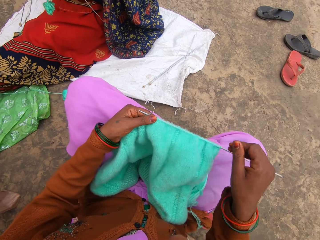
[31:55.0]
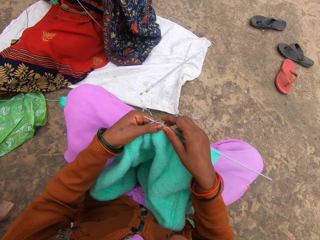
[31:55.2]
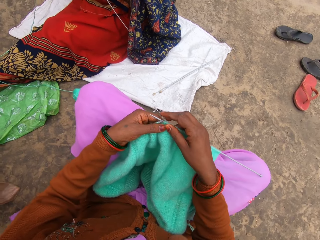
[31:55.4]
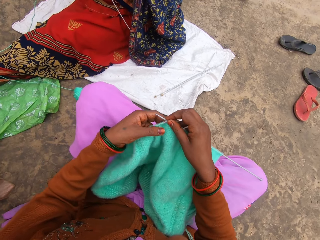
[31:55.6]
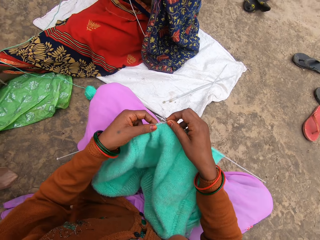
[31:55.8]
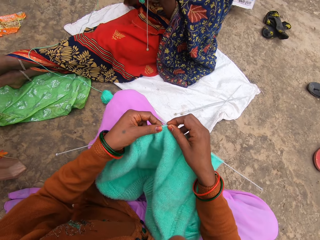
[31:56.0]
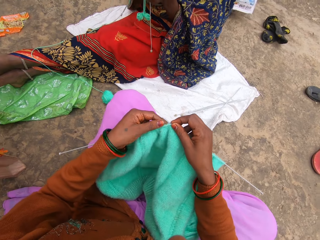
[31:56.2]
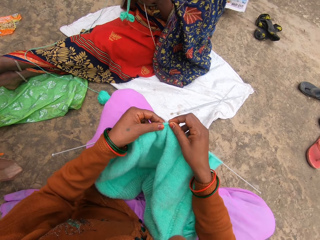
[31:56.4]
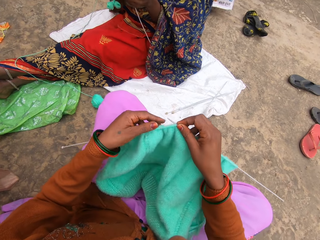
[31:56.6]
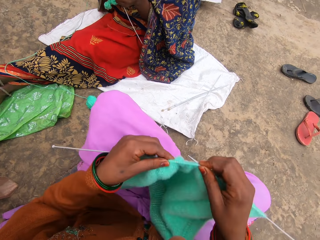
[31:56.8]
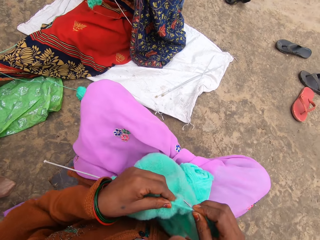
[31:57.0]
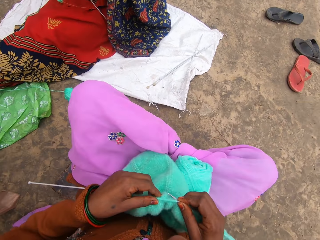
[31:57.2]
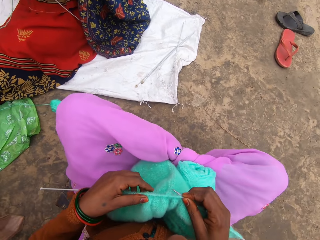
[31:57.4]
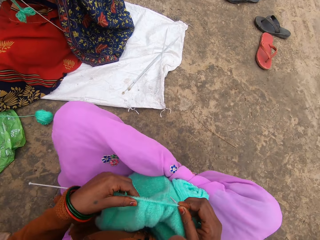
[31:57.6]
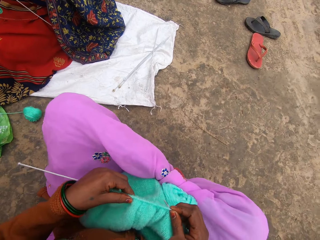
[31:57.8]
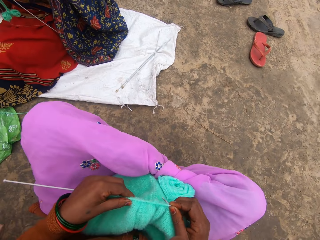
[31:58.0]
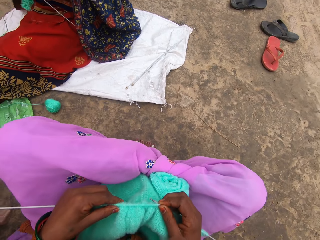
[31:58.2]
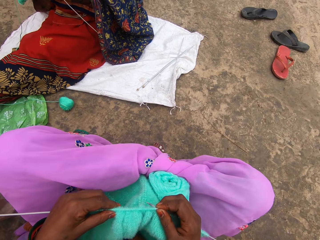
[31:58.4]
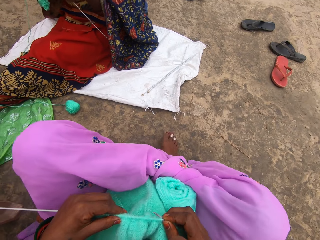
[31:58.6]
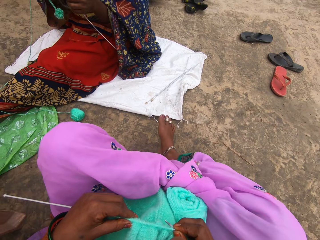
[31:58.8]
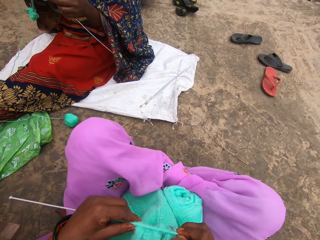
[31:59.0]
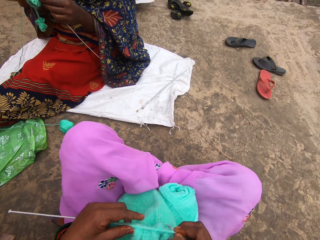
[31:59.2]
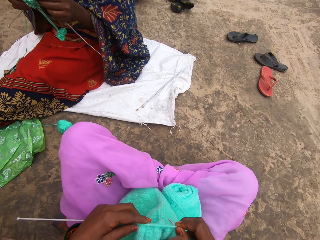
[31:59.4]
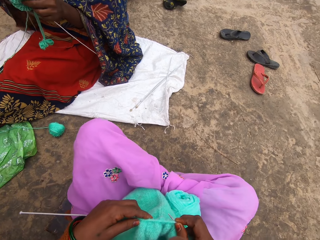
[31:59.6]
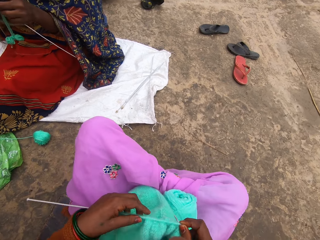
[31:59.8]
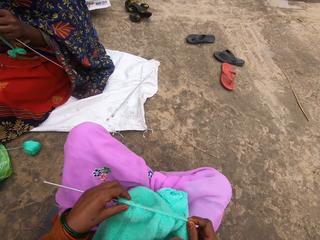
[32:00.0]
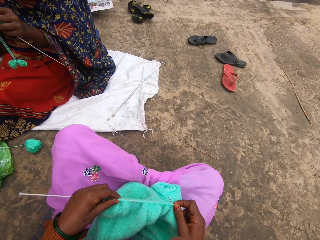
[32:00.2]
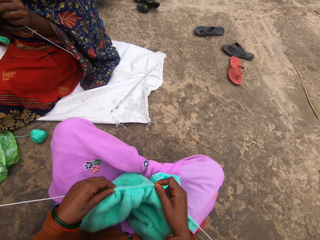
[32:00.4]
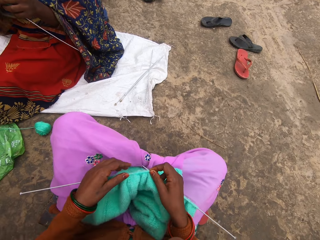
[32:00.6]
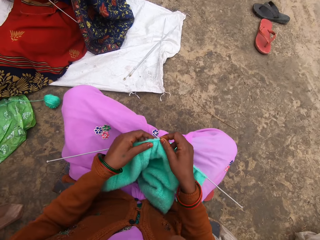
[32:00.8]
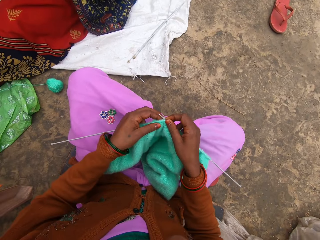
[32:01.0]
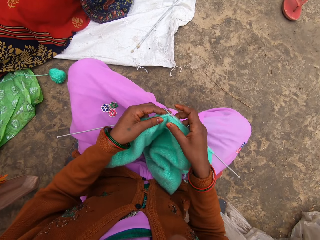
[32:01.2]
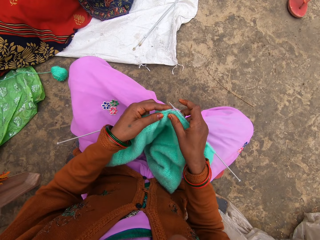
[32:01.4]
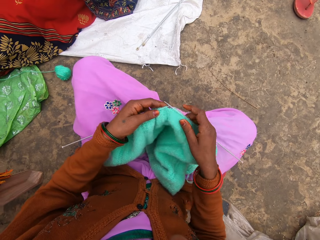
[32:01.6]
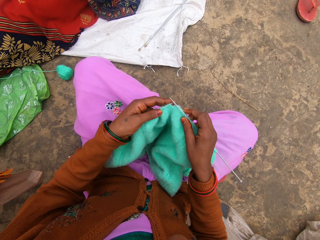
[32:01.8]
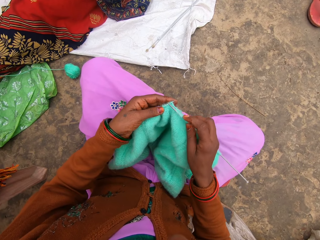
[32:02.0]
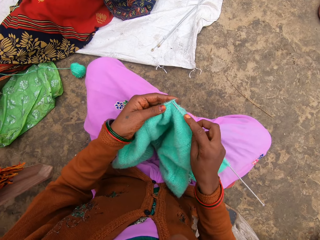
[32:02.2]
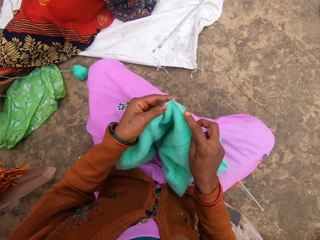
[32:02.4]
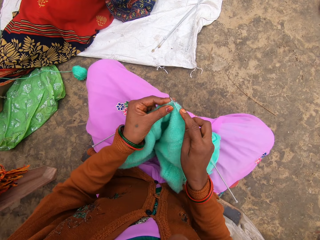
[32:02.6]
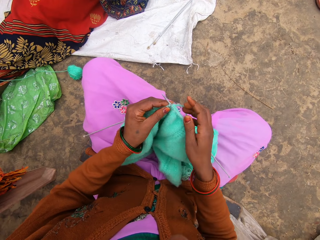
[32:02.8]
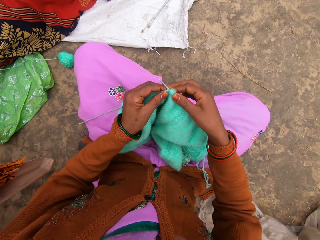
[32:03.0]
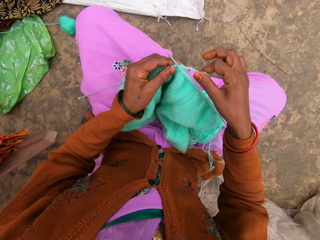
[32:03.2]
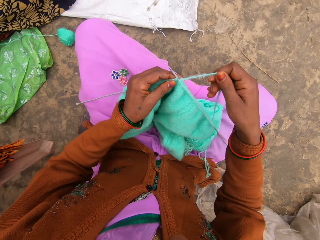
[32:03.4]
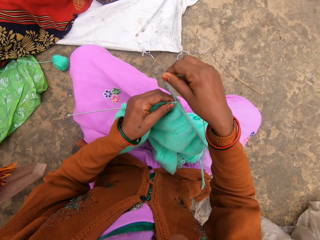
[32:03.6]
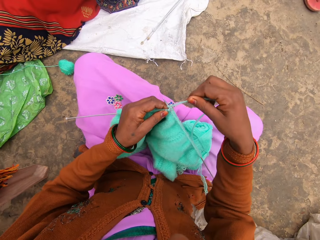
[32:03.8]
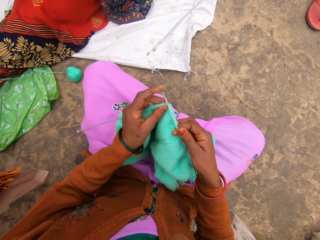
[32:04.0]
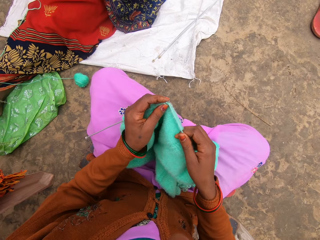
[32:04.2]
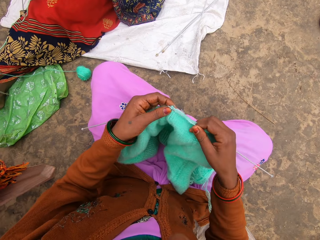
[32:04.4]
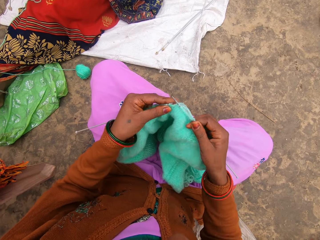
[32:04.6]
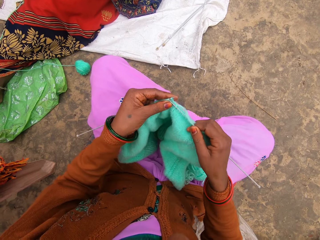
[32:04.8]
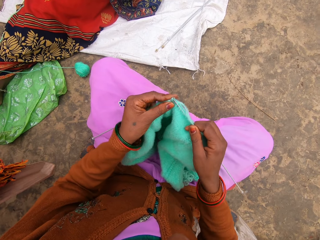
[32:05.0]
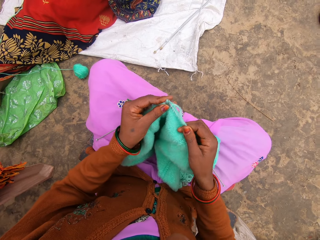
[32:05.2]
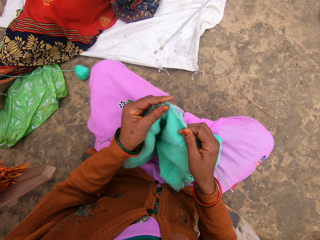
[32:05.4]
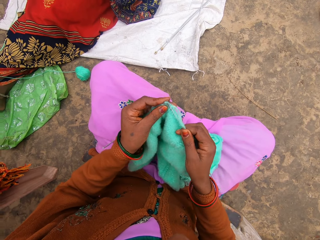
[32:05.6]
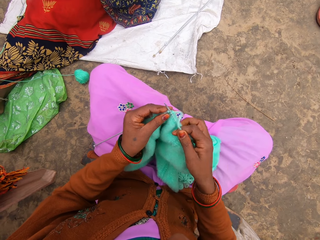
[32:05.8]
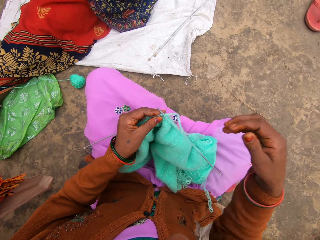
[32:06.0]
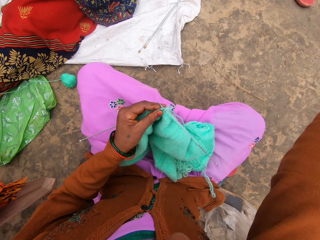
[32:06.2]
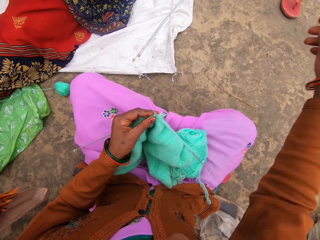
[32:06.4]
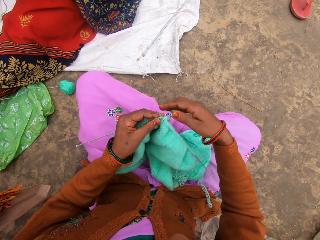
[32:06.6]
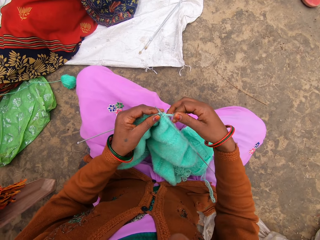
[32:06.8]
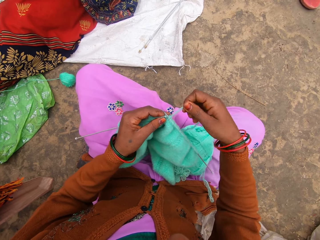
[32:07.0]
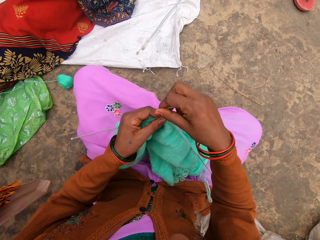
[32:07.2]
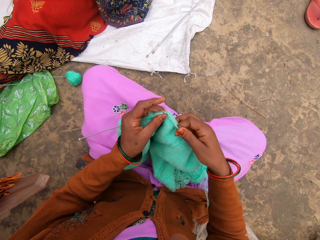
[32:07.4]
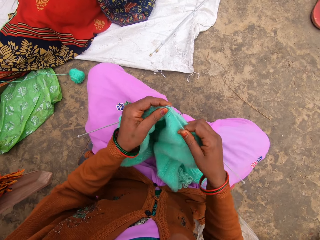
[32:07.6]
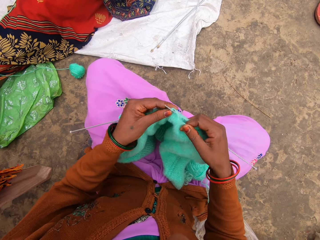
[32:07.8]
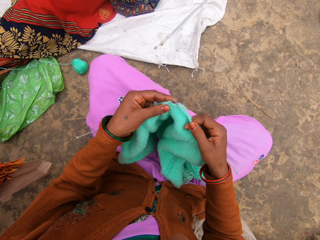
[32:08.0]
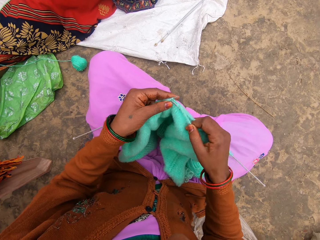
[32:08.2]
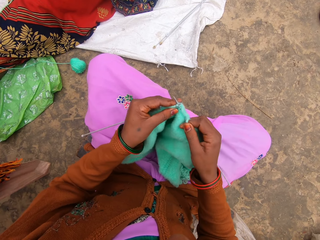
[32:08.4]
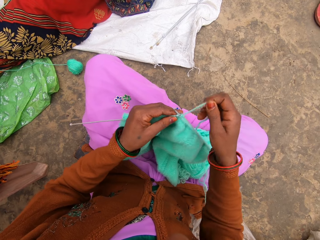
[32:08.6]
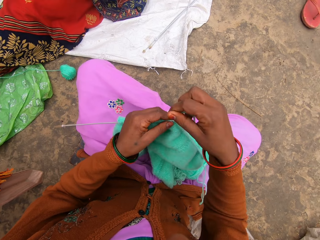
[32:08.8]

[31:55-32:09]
The camera wearer starts to knit. They stretch a hand. They shake the hand.

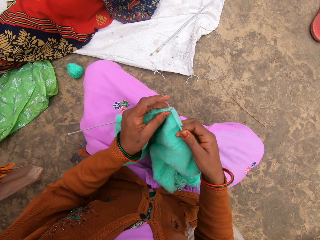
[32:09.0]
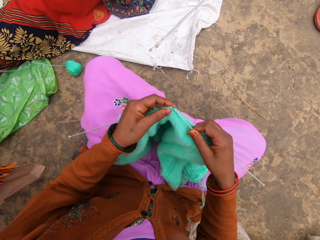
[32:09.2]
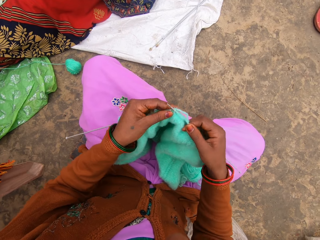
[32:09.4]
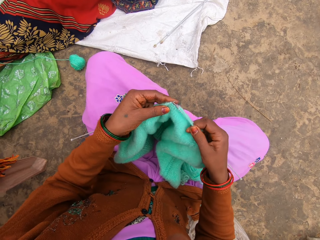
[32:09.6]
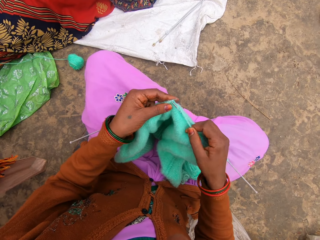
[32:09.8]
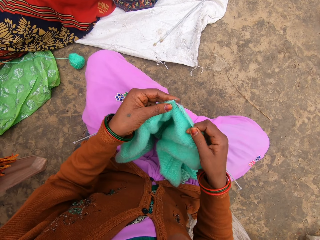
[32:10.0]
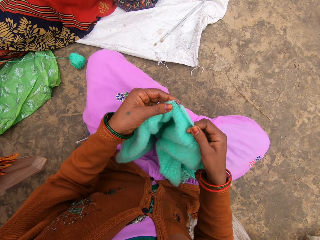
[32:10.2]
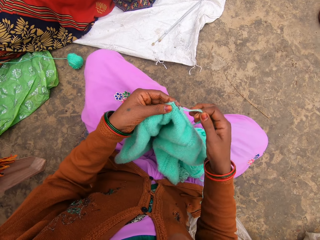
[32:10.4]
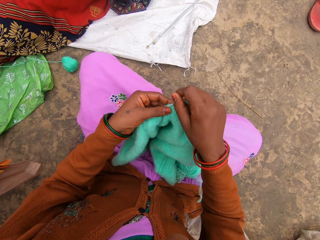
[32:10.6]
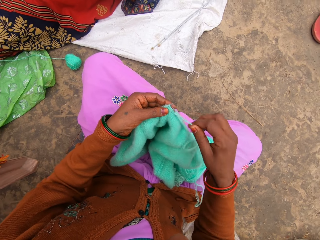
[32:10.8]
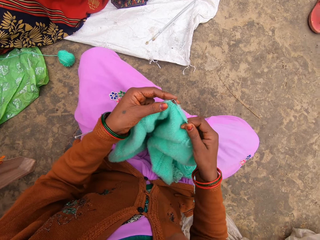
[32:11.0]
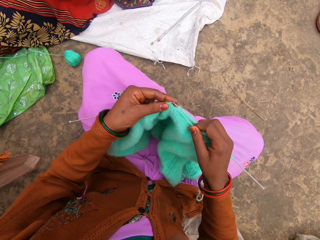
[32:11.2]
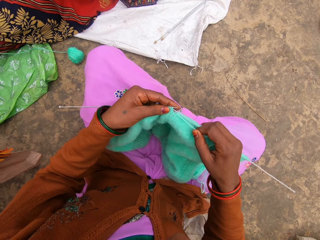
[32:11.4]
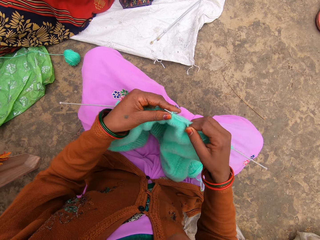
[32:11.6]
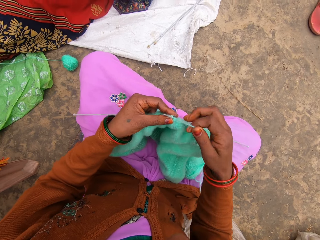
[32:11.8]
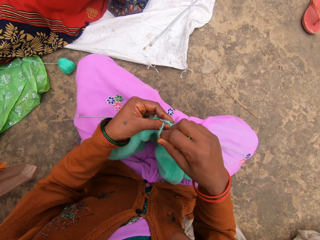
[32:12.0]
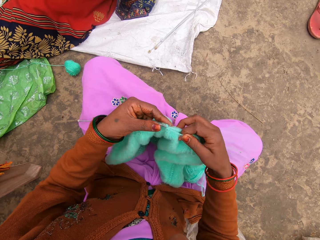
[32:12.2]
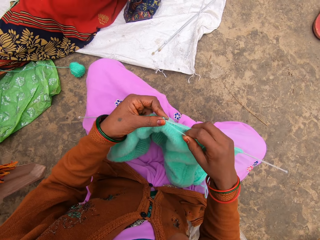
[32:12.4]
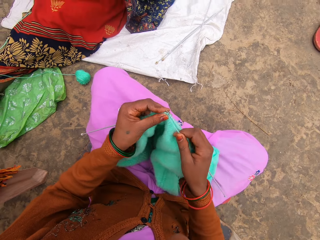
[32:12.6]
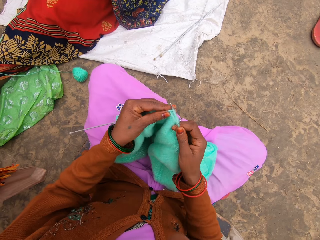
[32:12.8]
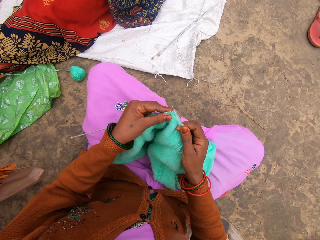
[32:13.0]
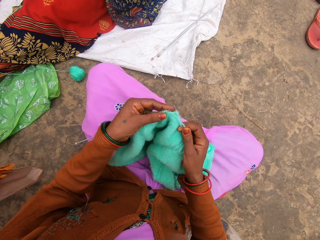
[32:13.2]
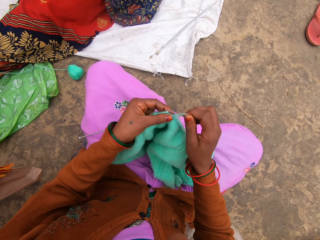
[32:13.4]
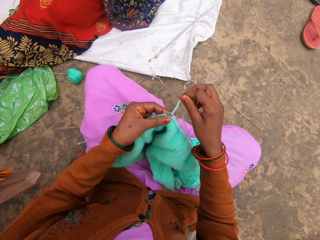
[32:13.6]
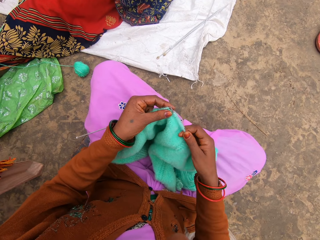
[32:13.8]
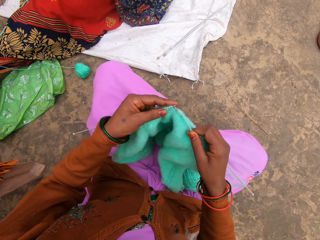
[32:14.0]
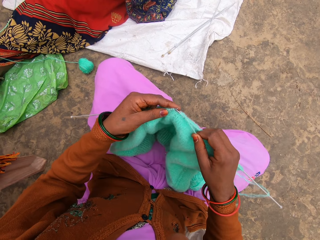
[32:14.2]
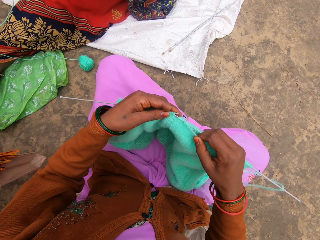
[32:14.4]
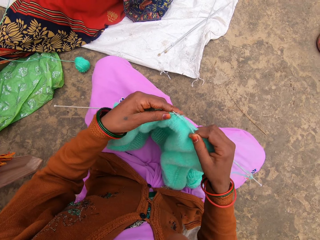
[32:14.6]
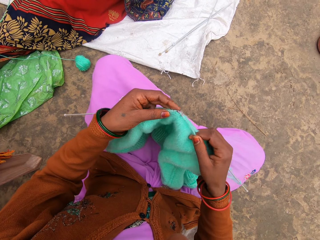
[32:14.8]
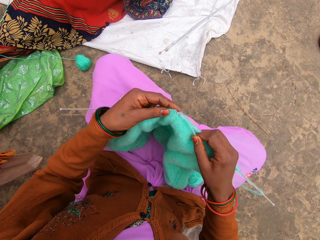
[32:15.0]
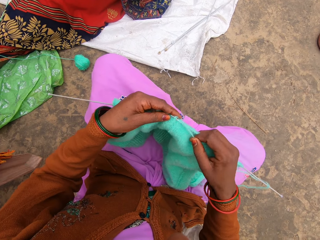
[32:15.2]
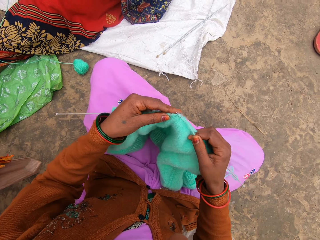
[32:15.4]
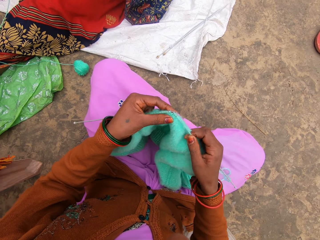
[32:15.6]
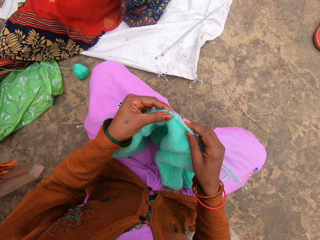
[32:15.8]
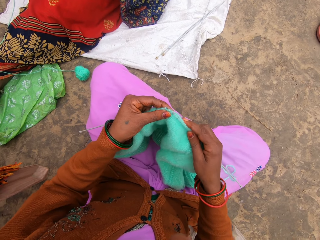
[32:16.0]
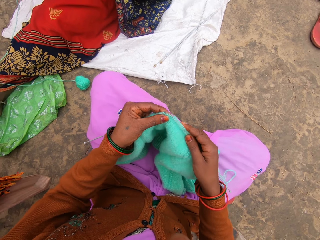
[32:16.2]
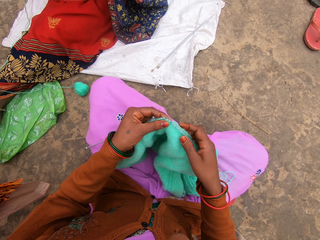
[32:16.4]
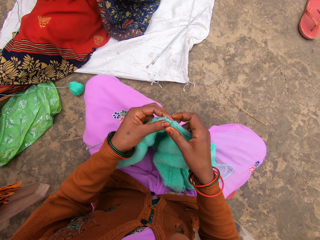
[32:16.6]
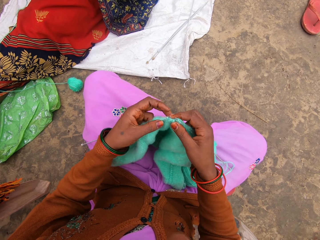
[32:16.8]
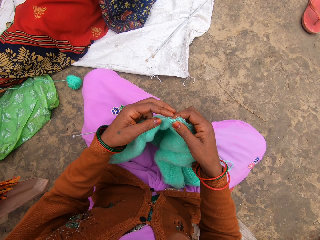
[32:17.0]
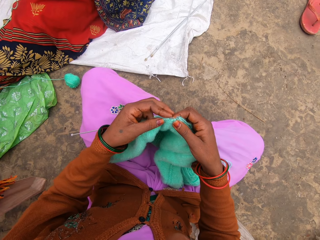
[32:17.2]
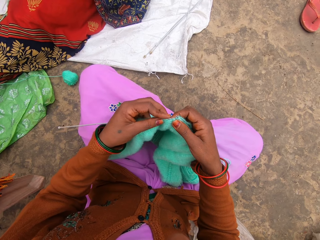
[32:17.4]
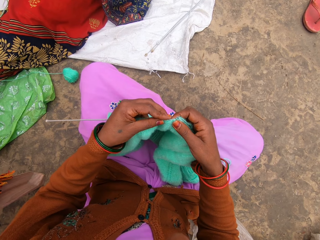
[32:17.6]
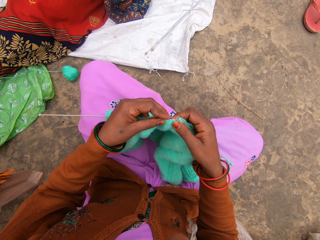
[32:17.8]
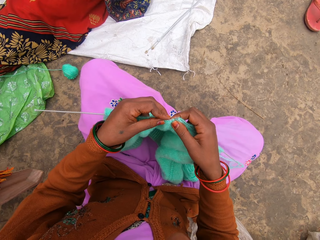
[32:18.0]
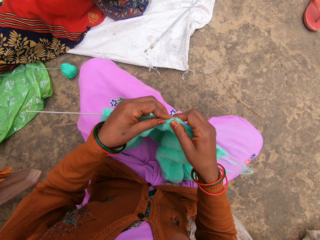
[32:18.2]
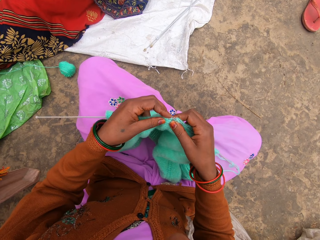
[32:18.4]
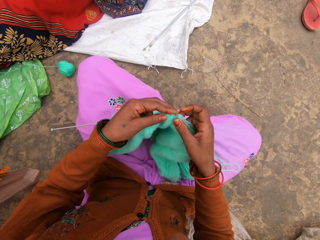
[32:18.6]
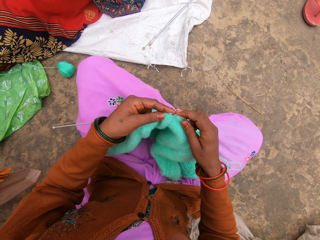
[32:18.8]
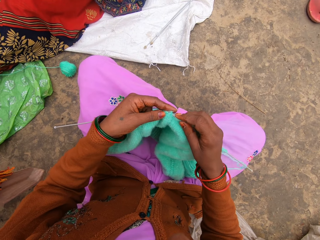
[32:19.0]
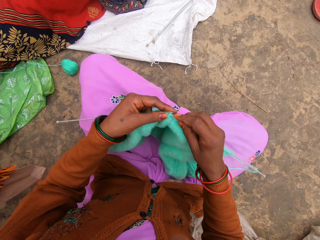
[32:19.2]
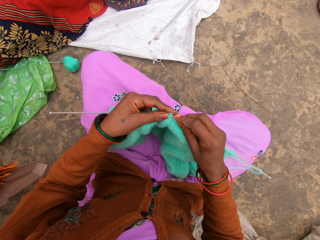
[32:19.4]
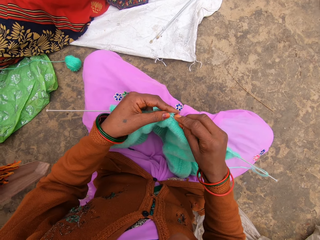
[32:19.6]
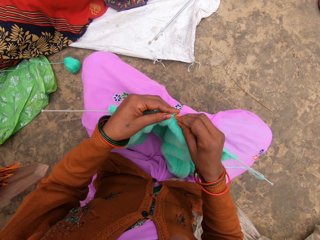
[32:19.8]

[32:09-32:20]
The camera wearer knits.
